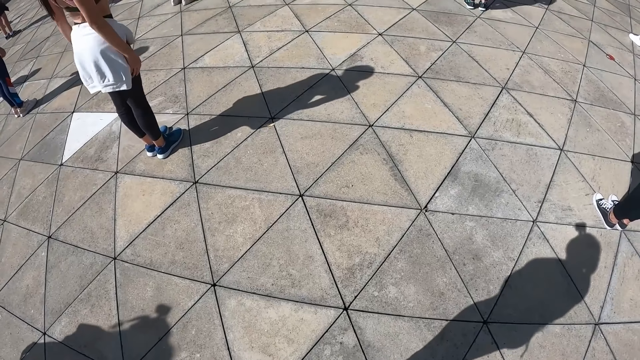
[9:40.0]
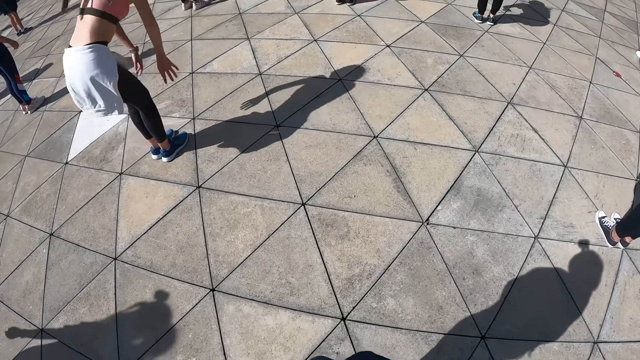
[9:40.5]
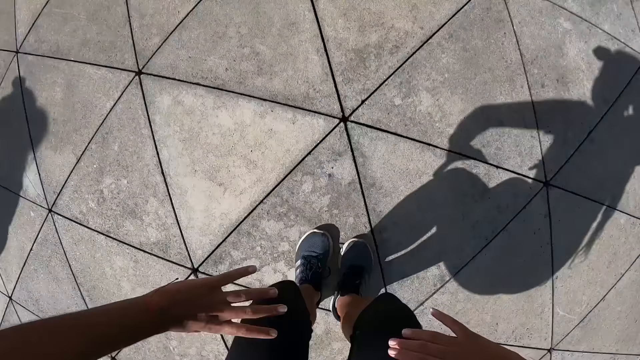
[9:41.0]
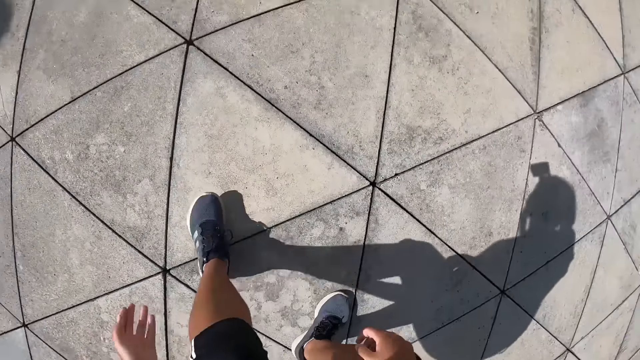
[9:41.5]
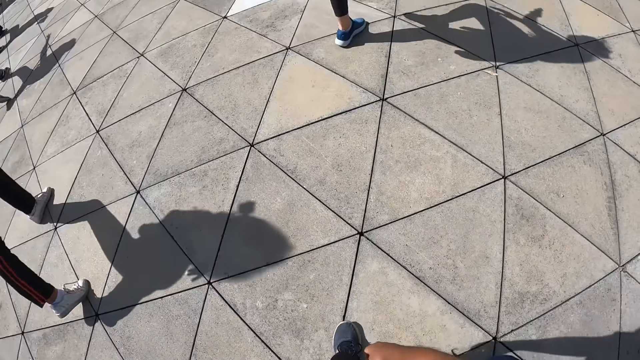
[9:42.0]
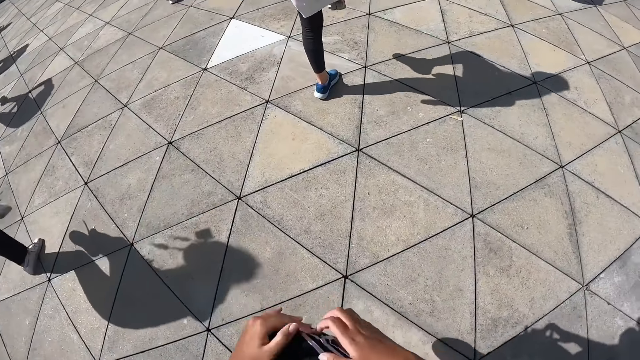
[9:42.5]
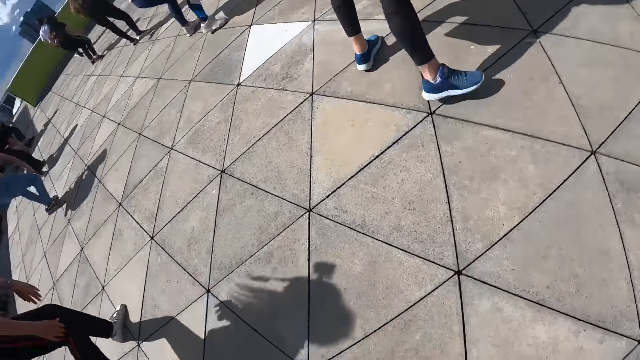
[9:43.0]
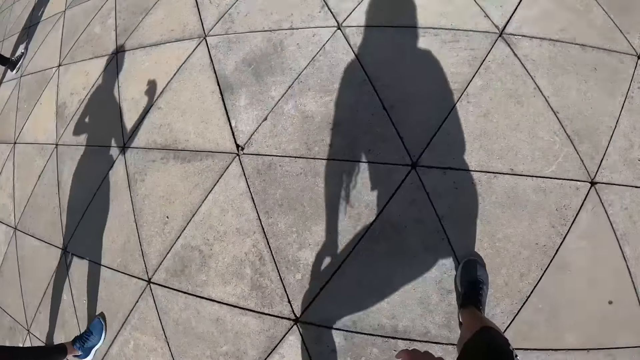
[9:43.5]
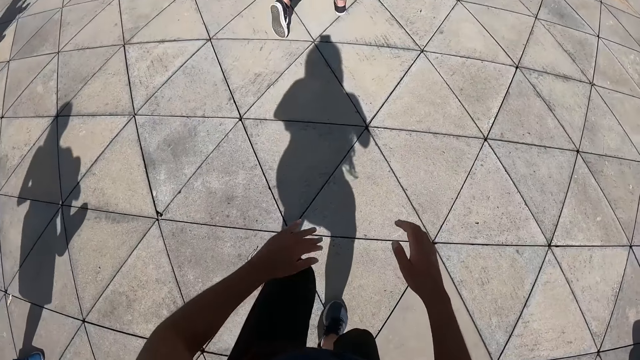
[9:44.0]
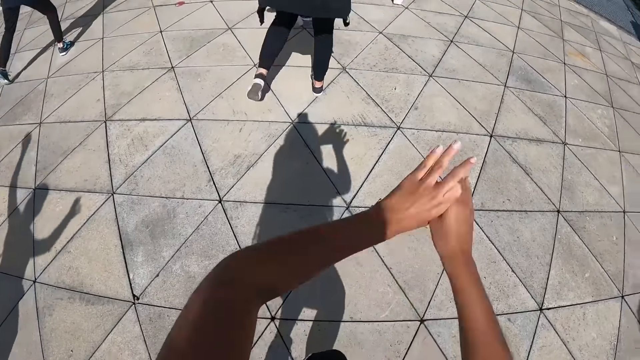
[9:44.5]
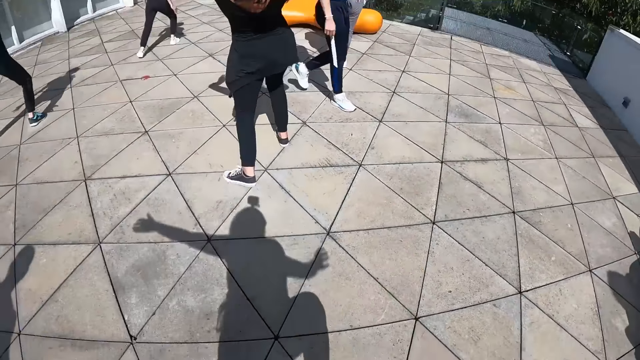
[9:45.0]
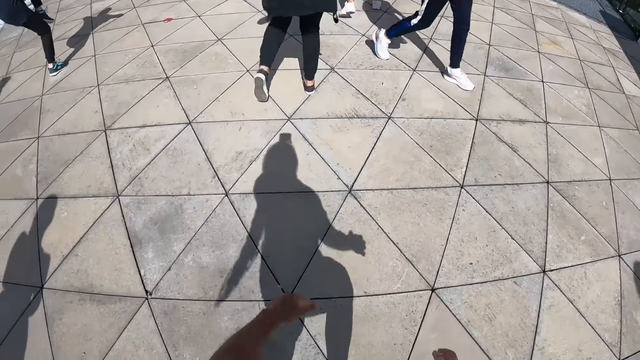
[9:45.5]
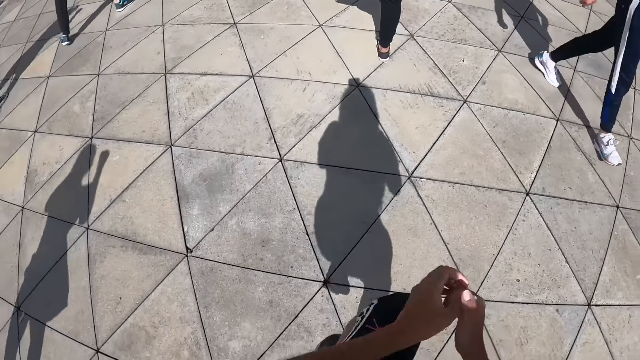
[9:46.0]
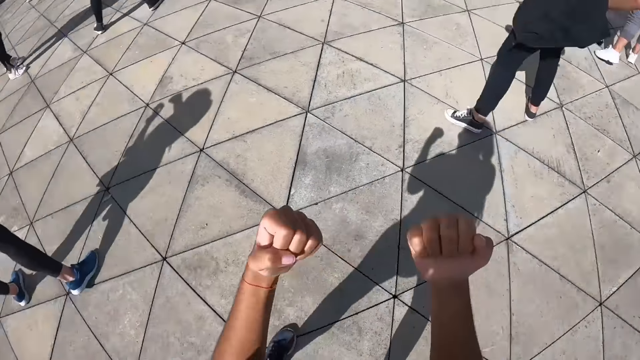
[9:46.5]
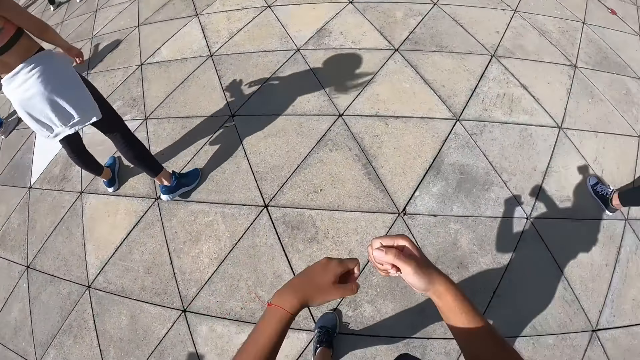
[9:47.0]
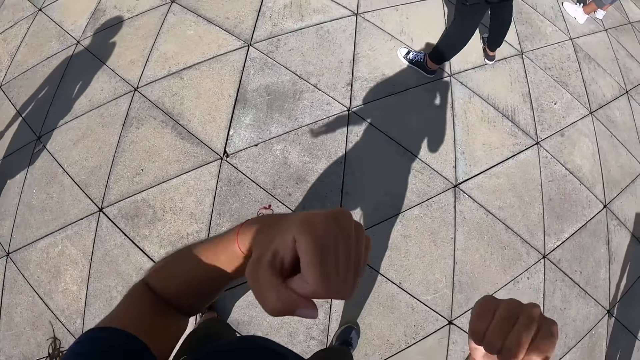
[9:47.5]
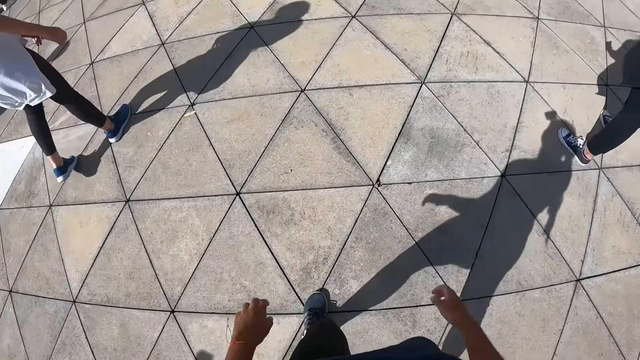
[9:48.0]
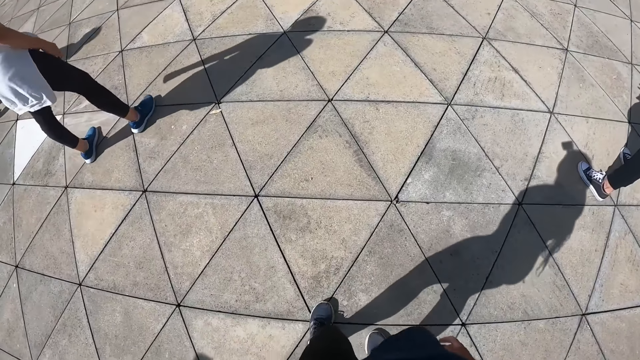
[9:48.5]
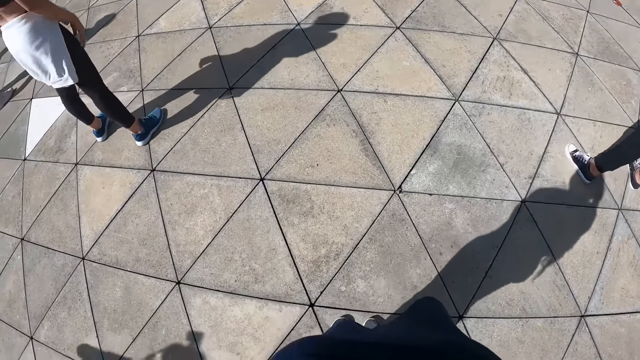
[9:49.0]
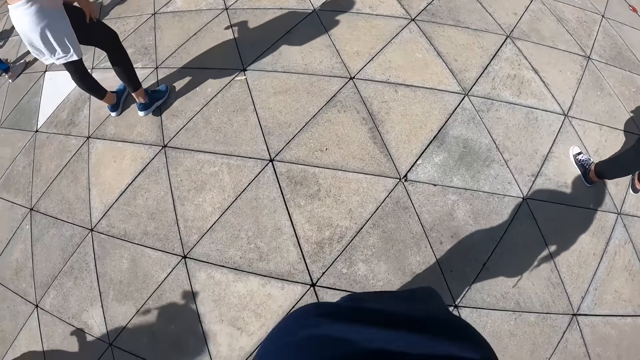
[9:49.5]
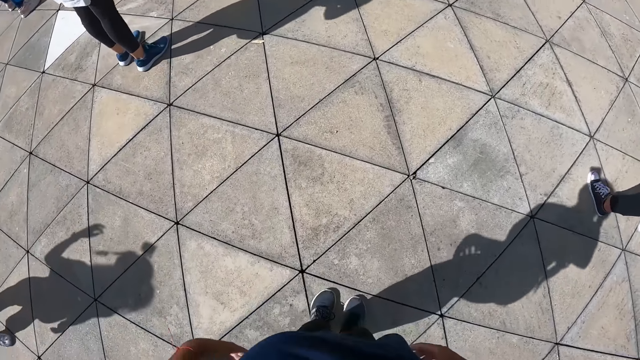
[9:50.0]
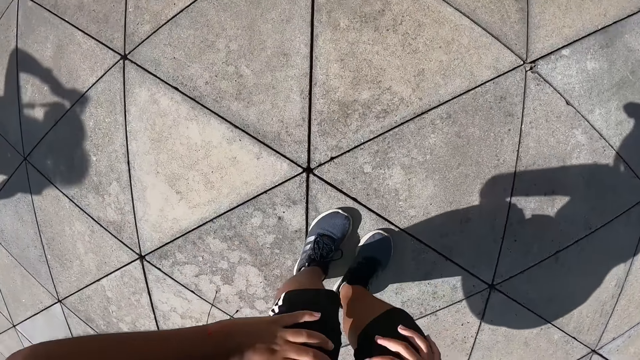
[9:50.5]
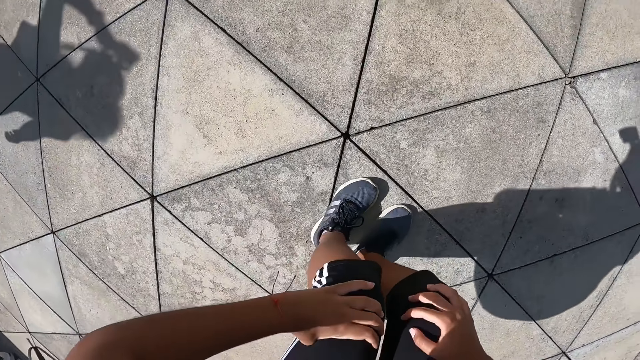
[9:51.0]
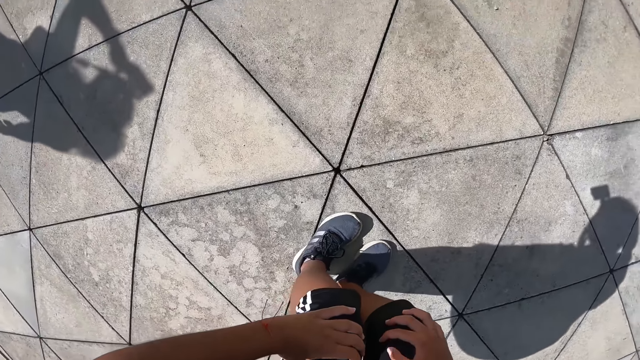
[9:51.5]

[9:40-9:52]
The camera wearer dances in the studio. The woman dances in the studio. Another woman dances in the studio. Another woman dances in the studio.

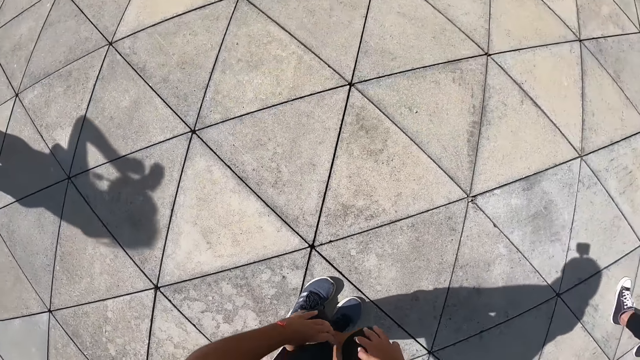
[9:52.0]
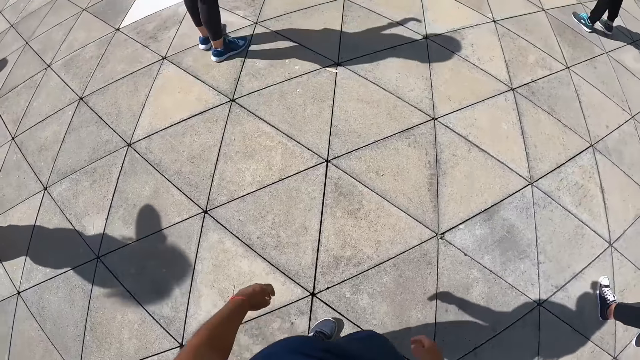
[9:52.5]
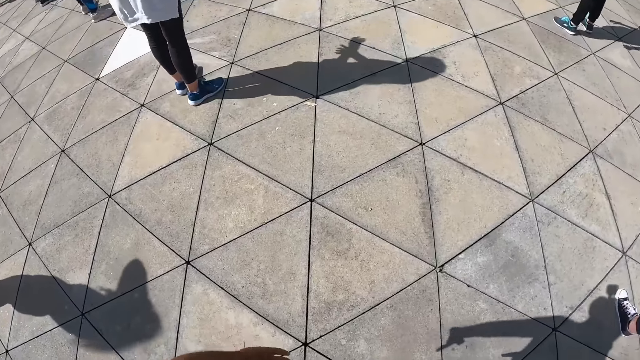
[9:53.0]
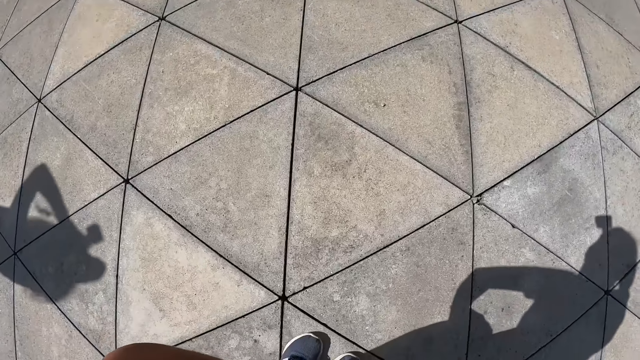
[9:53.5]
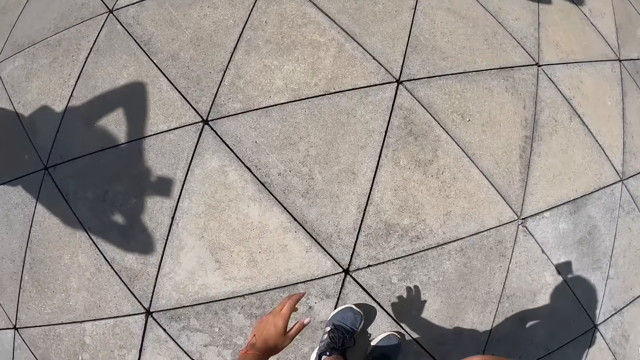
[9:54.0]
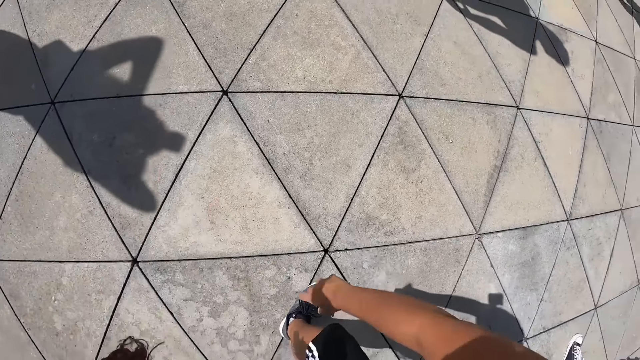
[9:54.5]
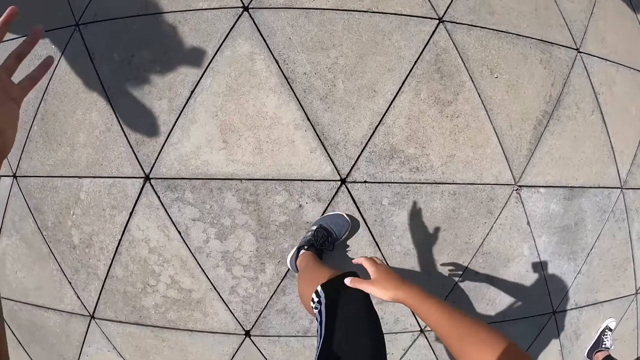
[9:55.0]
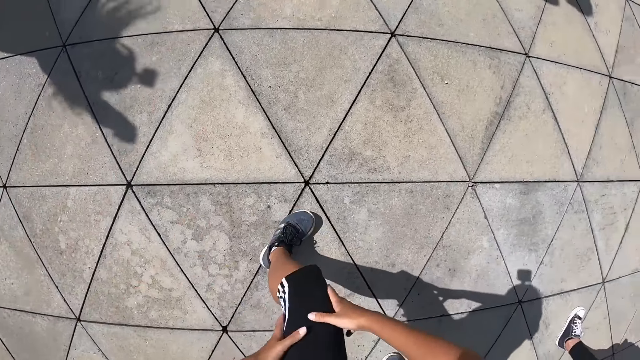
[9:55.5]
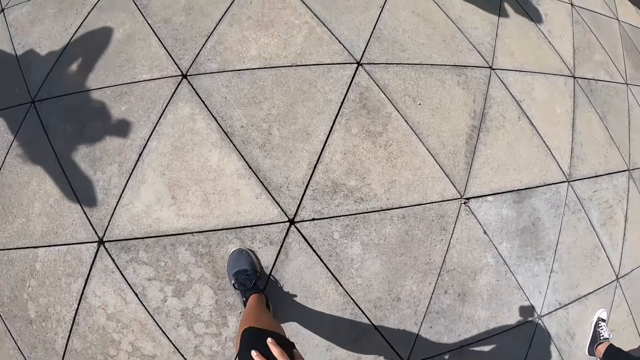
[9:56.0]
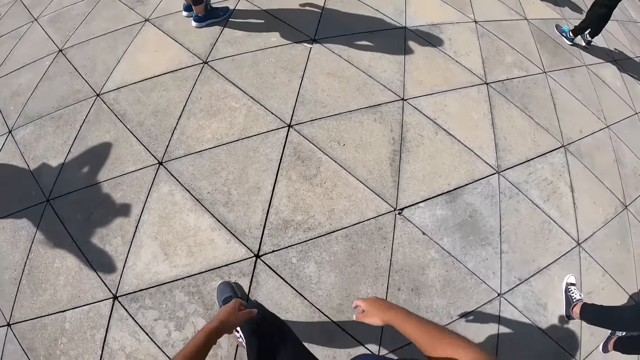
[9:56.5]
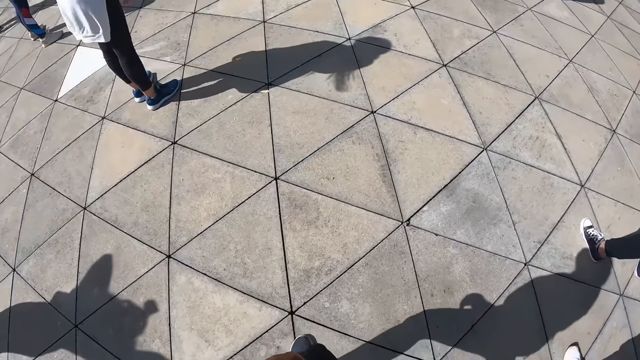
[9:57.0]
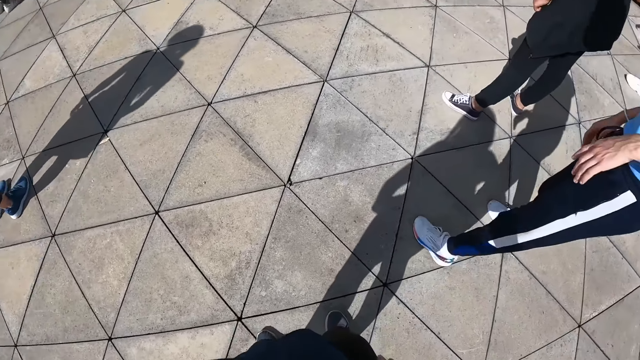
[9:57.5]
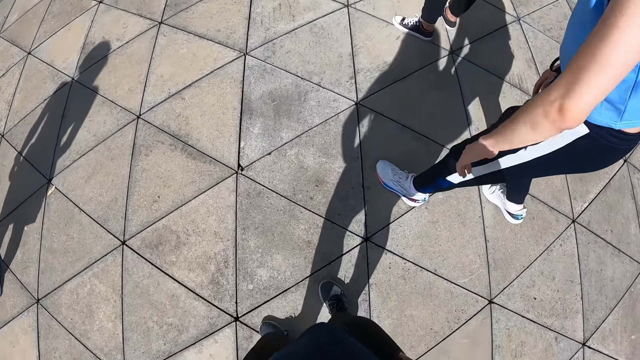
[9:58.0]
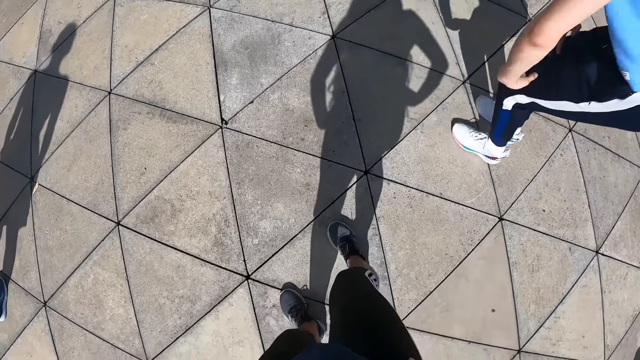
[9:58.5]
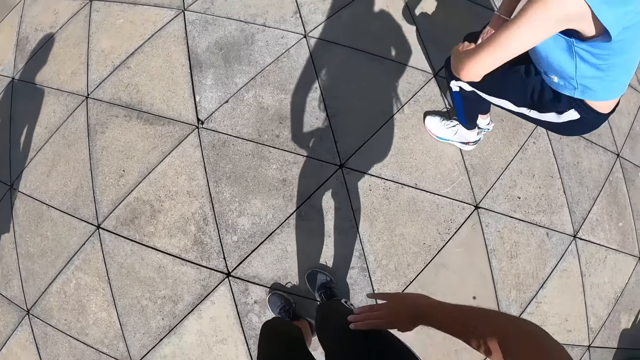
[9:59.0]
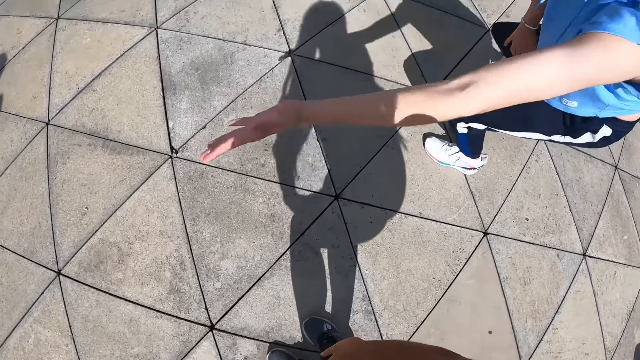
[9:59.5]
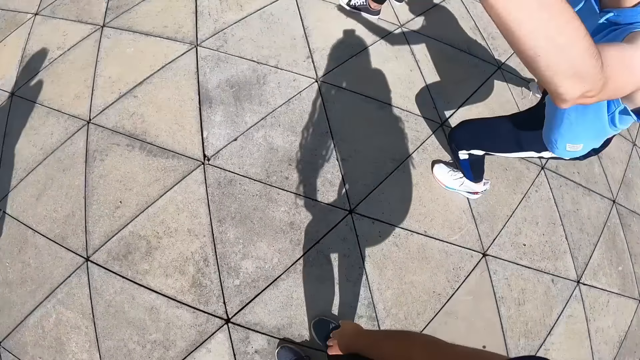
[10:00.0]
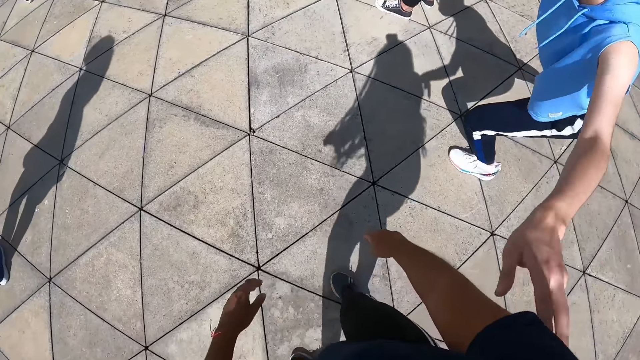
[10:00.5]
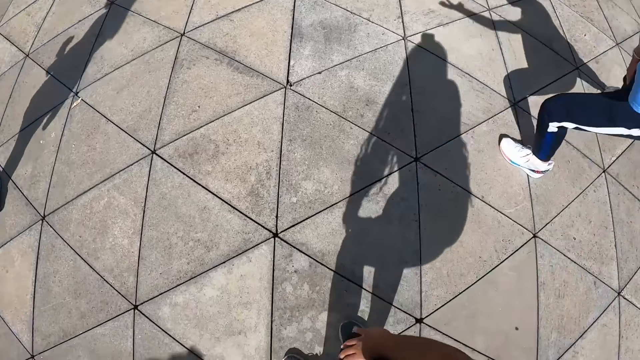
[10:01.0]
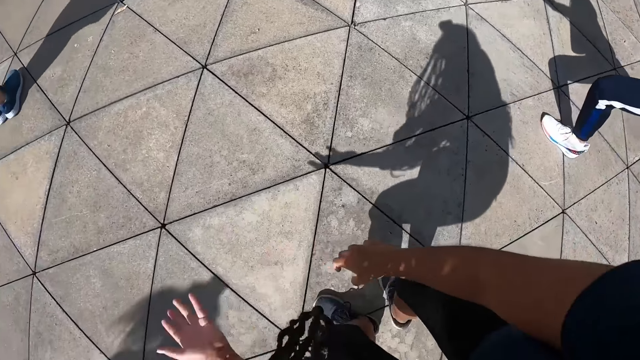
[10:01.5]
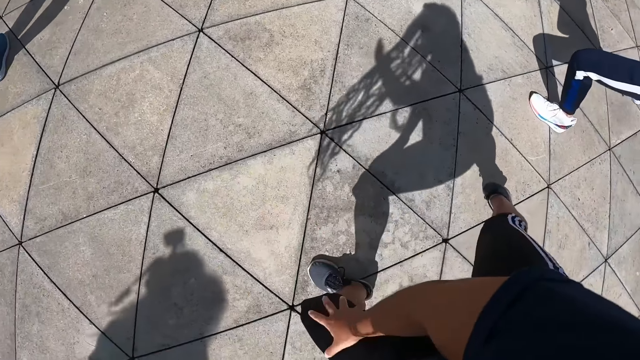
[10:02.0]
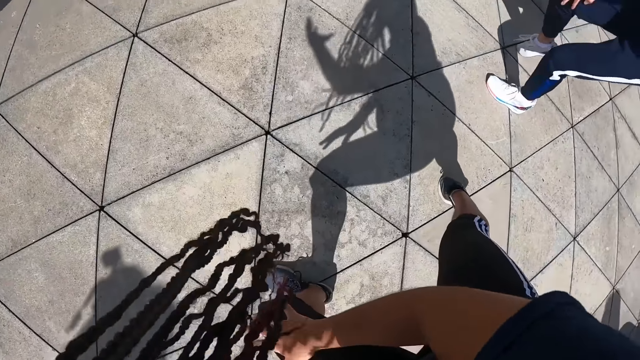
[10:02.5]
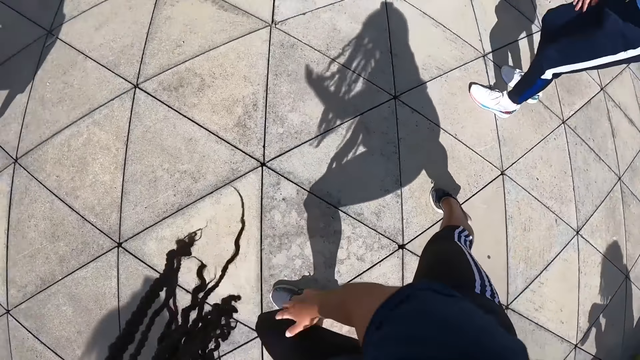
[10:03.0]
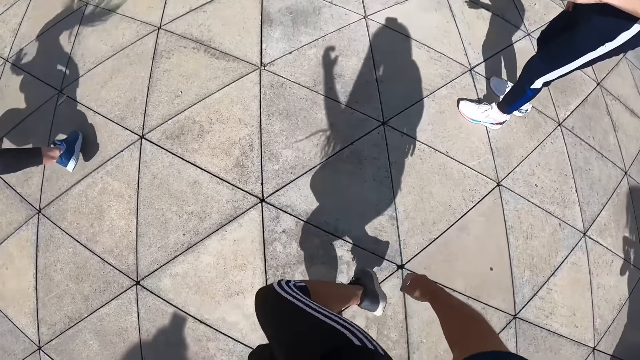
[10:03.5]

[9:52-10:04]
A man dances in the studio. A woman holds the camera wearer's arm. The camera wearer dances in the studio.
